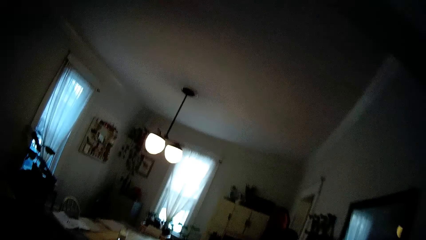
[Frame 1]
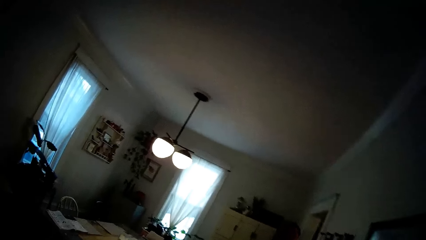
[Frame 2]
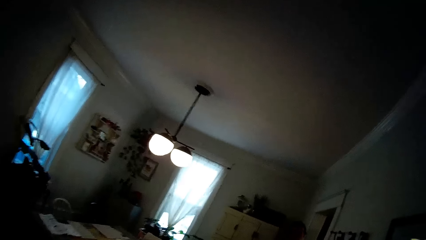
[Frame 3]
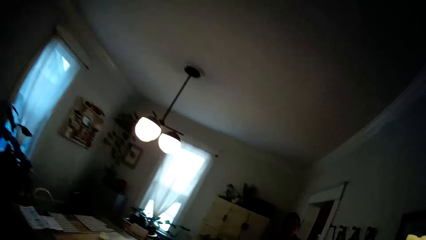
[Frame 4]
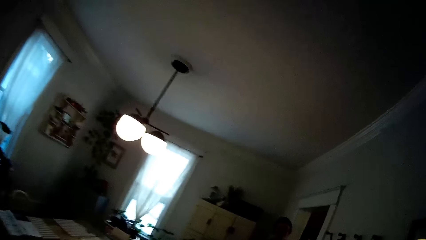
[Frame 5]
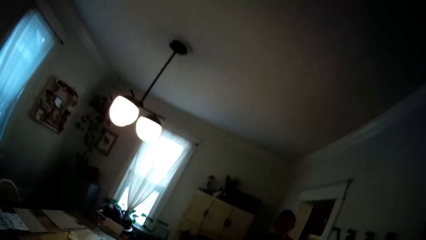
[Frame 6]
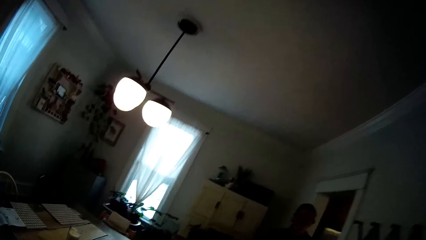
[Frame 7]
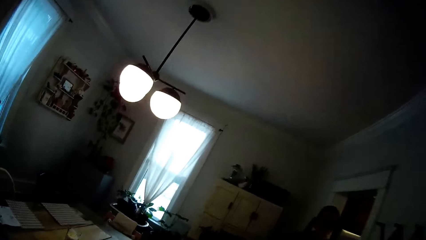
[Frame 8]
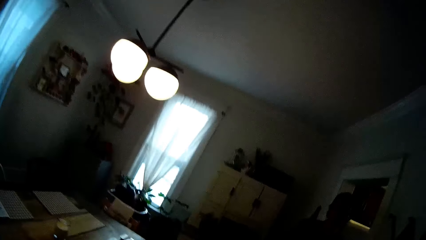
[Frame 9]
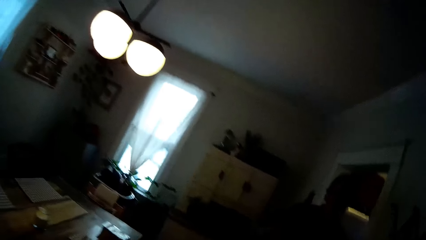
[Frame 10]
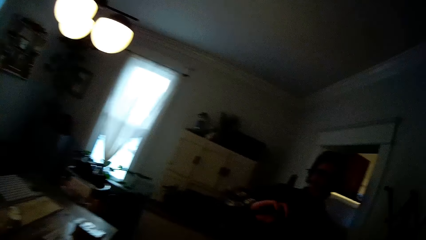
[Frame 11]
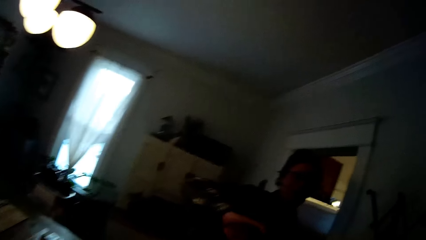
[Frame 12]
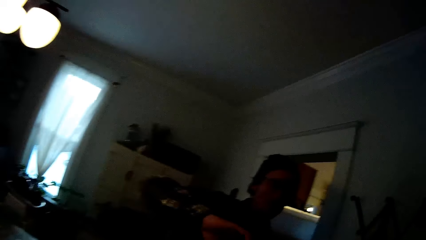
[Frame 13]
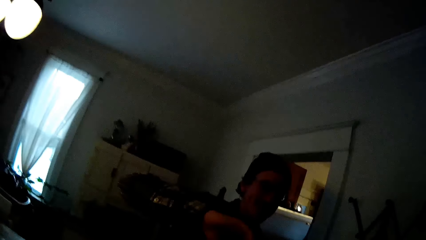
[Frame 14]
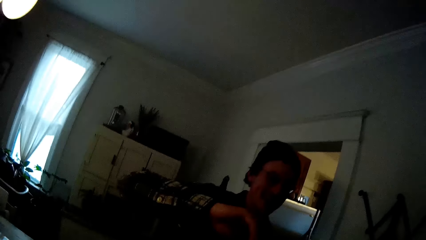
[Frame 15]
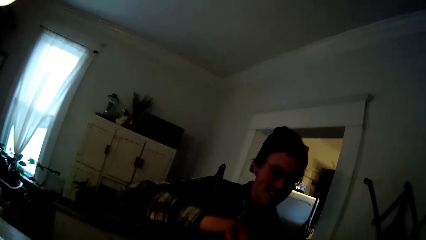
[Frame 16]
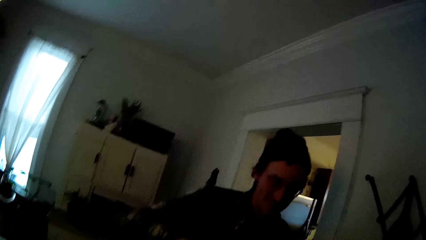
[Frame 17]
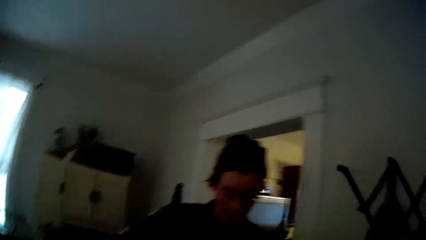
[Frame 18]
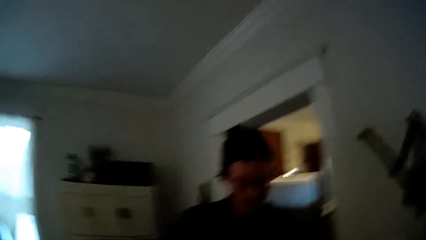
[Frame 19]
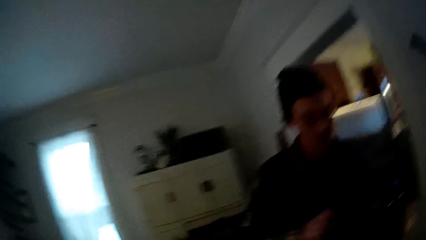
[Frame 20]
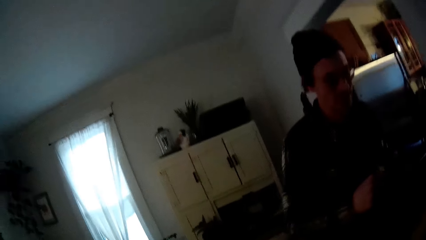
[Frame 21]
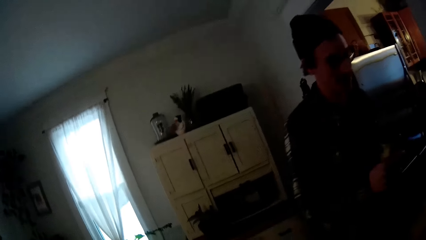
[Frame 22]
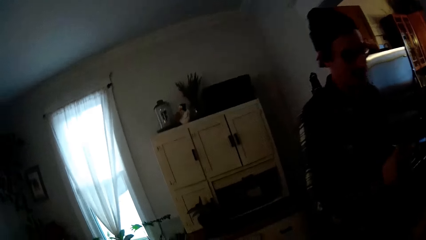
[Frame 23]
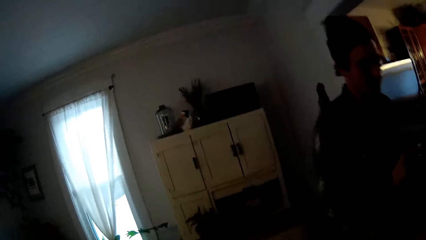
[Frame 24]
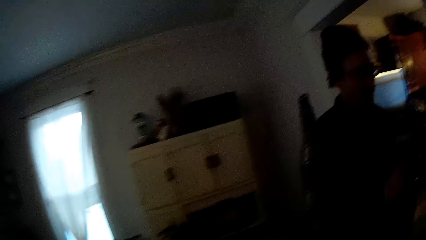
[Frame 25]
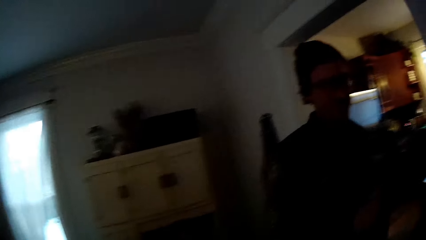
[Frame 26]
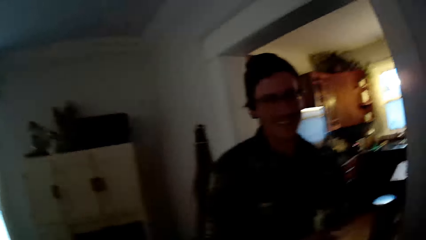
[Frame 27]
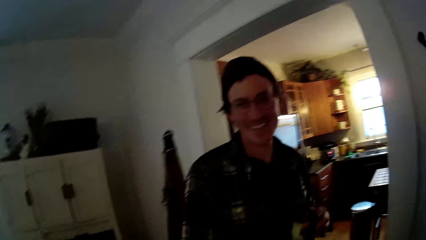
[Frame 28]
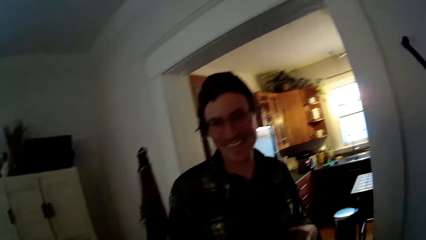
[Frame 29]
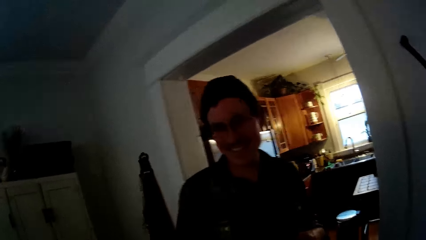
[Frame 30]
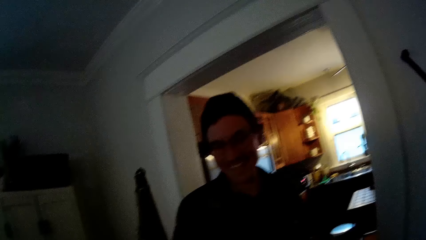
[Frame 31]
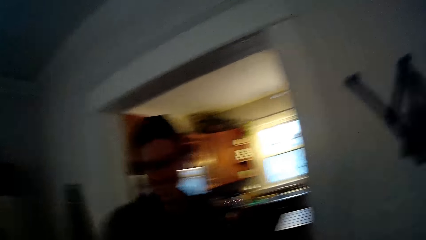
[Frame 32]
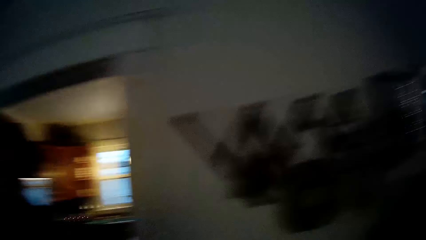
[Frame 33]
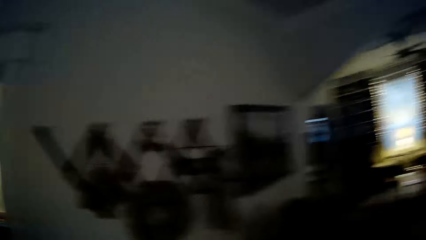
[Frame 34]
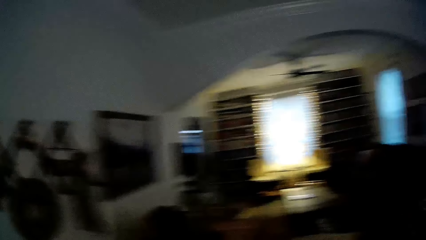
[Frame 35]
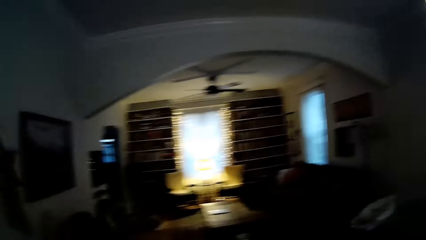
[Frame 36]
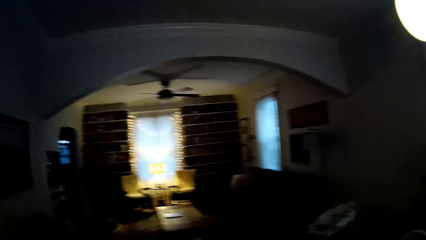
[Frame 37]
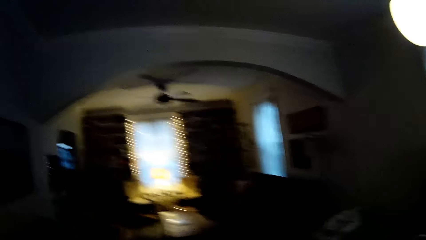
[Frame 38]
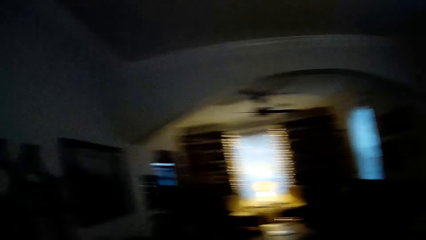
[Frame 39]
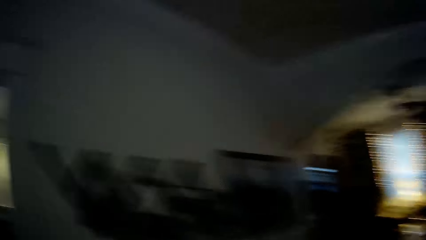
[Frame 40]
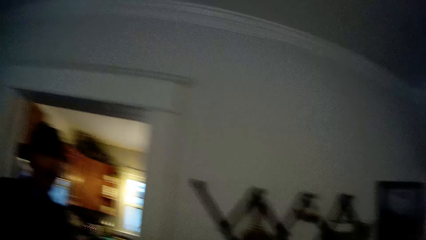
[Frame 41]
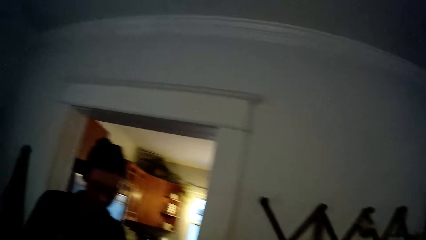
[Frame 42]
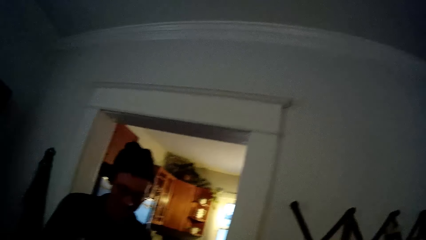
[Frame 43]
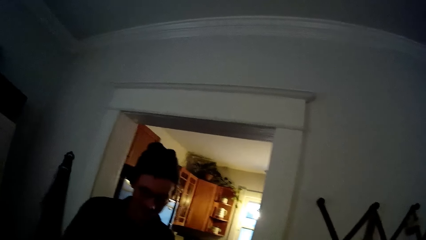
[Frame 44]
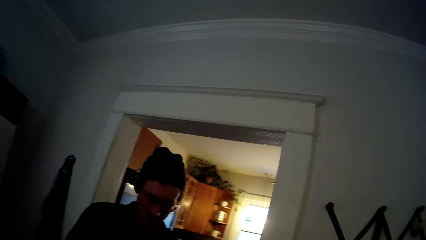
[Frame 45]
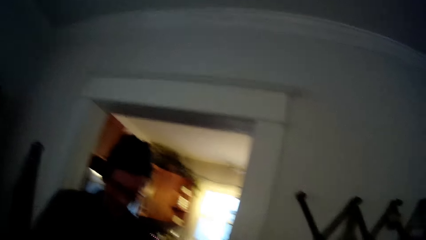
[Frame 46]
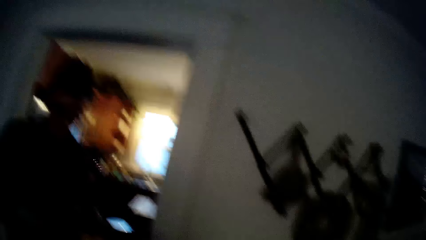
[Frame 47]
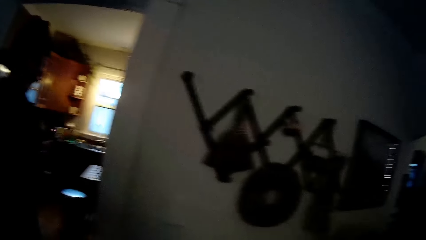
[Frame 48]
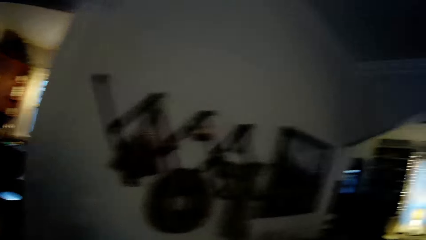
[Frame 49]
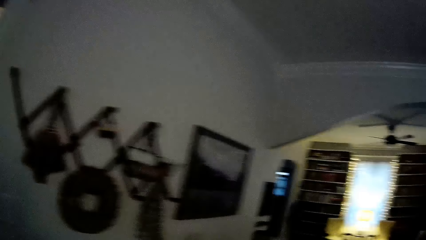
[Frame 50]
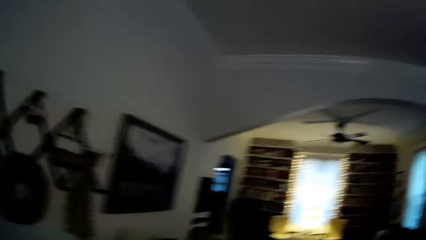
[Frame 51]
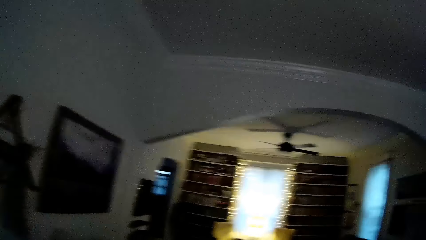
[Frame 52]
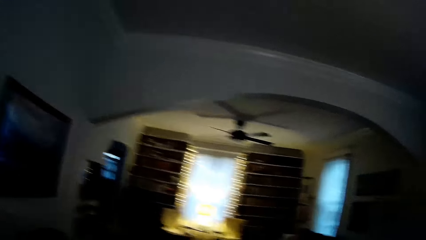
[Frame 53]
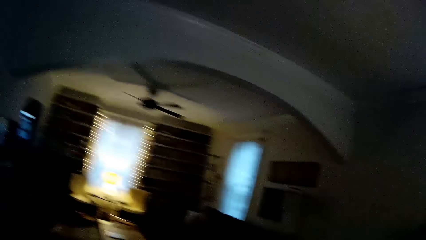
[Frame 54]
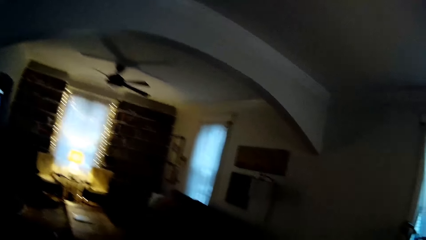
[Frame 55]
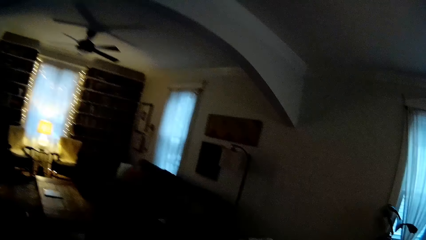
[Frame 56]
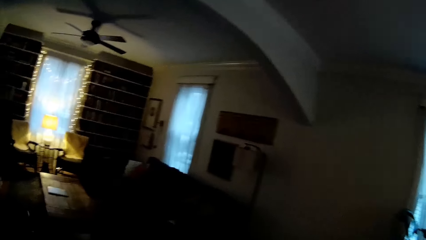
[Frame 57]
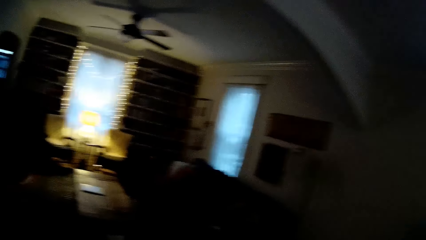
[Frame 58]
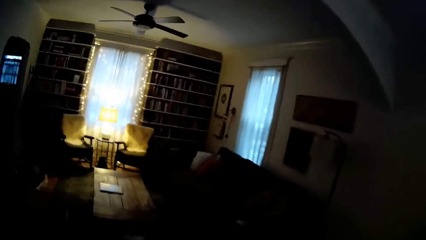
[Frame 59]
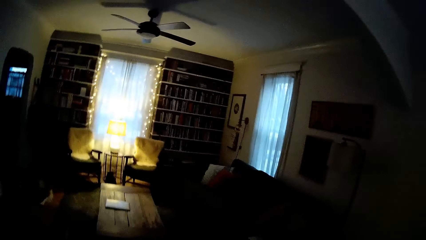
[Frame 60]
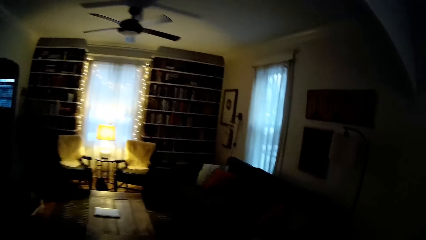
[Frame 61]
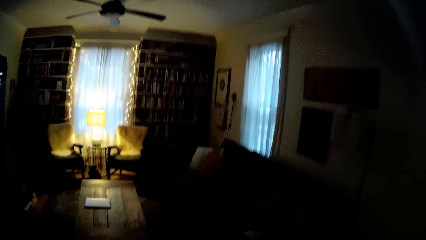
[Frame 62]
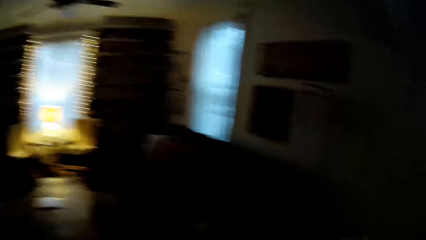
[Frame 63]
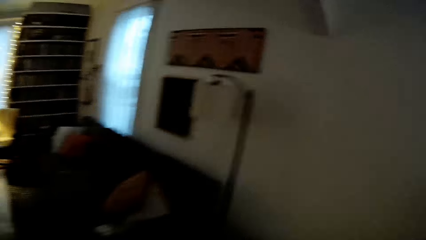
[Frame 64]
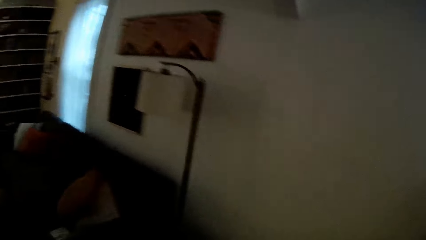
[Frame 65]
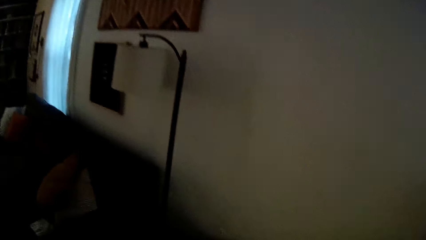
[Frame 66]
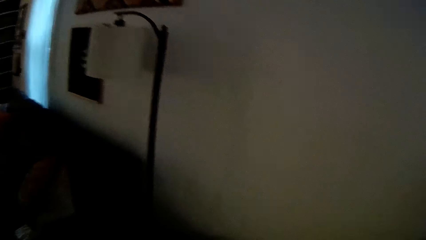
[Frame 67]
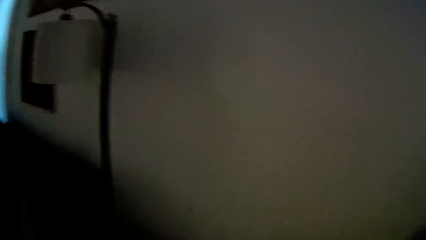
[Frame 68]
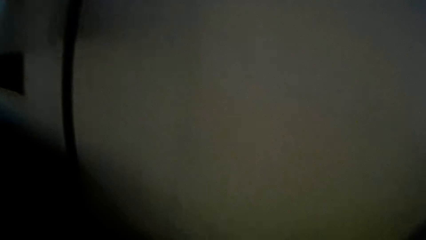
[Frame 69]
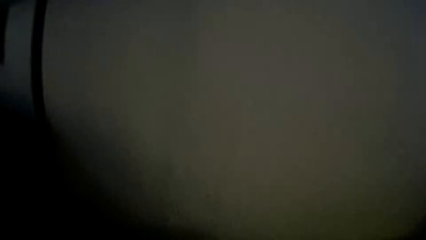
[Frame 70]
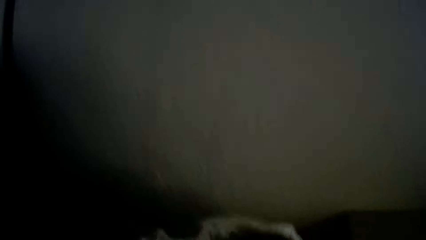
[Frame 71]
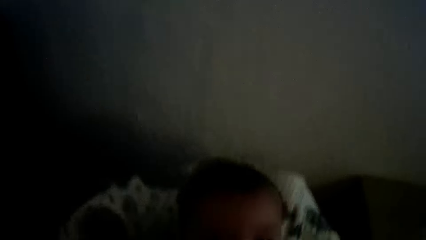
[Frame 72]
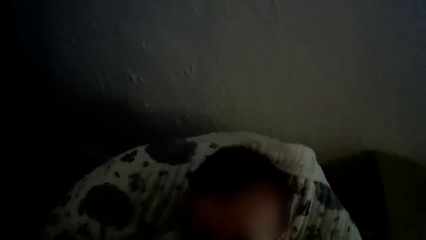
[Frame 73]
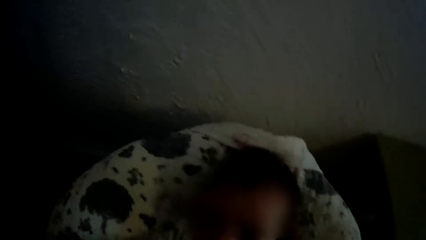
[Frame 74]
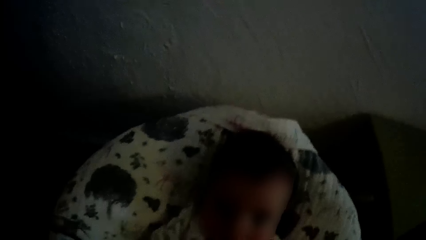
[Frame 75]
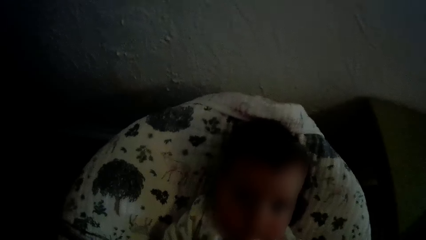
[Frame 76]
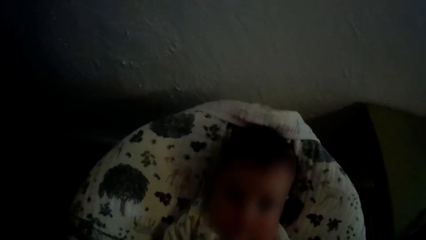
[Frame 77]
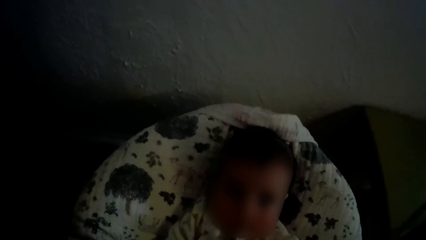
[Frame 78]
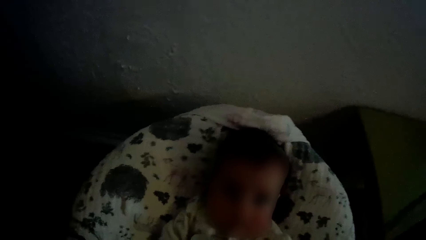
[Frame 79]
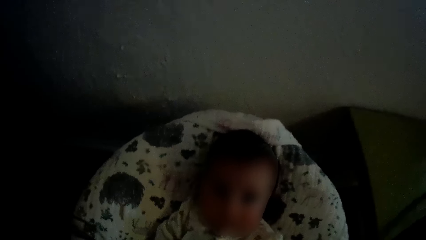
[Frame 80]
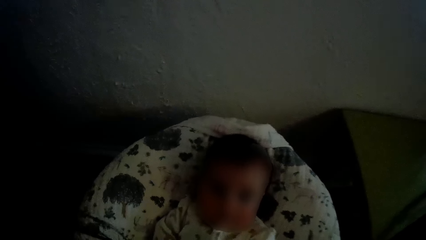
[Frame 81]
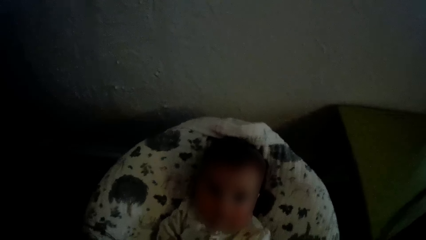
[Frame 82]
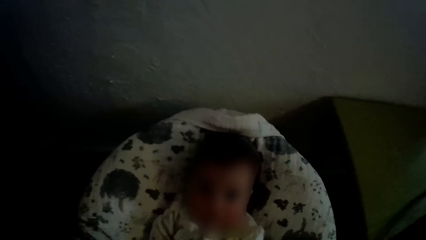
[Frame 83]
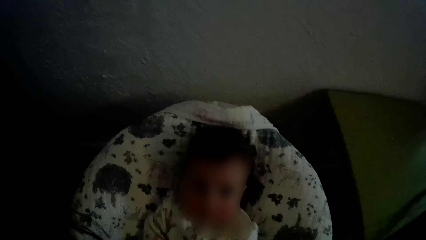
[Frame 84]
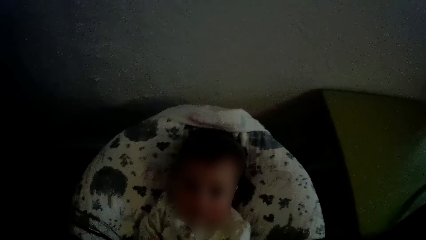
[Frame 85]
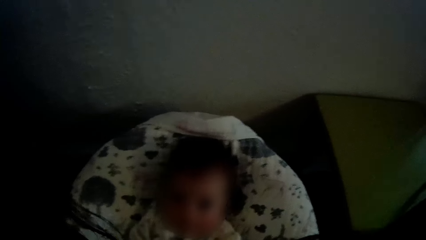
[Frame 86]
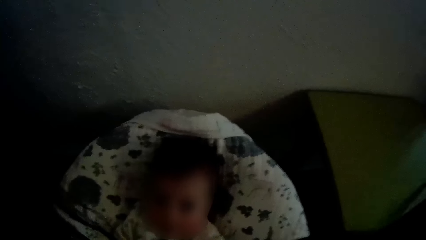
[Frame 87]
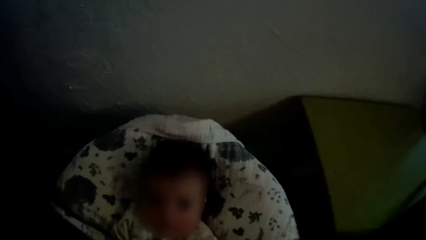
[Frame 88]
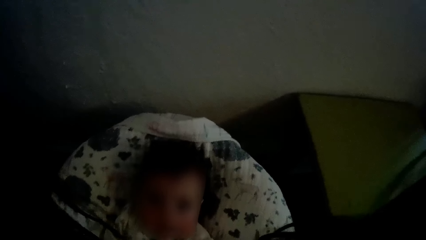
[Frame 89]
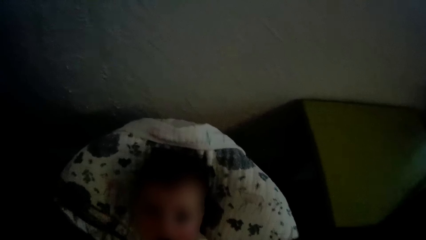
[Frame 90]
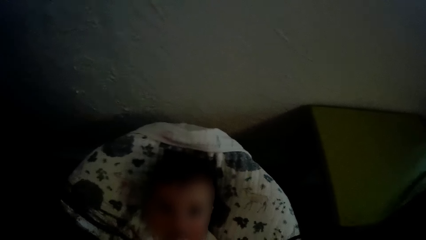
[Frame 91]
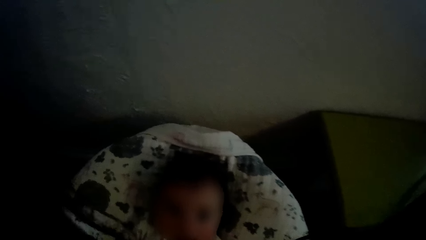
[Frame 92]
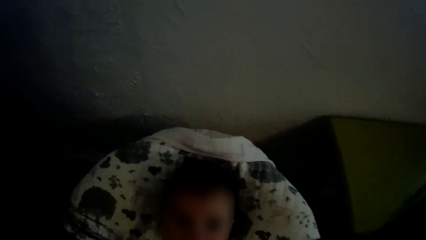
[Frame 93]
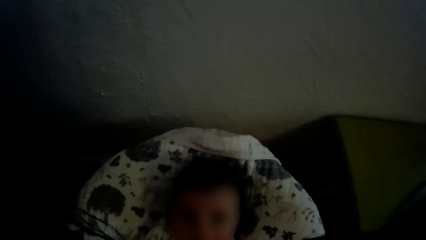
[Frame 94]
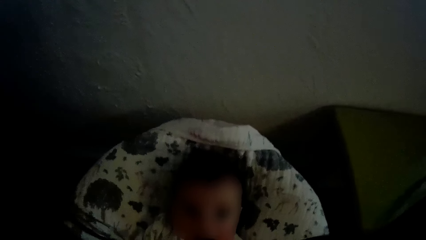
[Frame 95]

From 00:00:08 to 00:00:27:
The camera wearer interacts with a man. The man touches the camera wearer with his right hand. The camera wearer walks towards a living room. They speak to a baby in a baby bouncer chair. They play with the kid.
